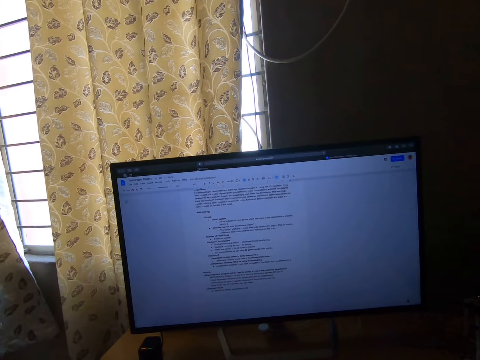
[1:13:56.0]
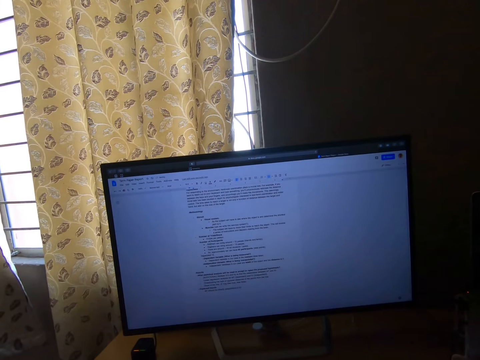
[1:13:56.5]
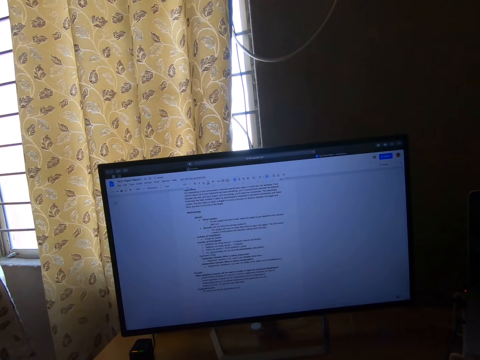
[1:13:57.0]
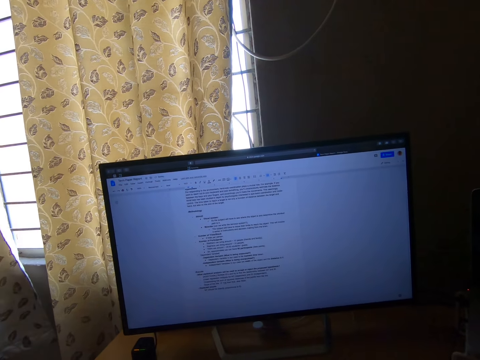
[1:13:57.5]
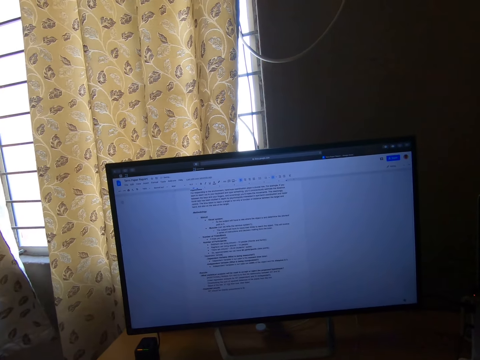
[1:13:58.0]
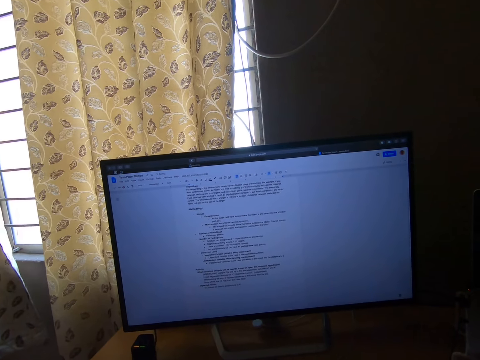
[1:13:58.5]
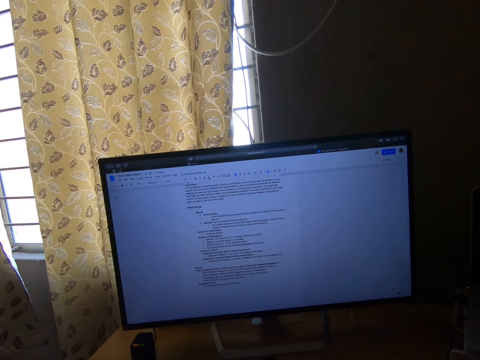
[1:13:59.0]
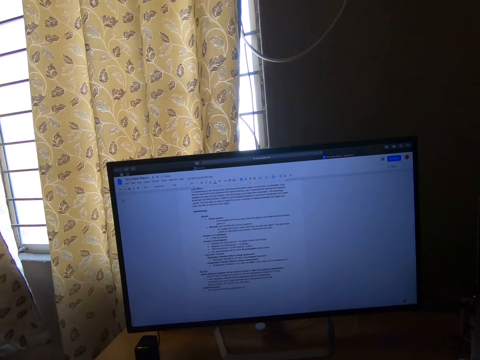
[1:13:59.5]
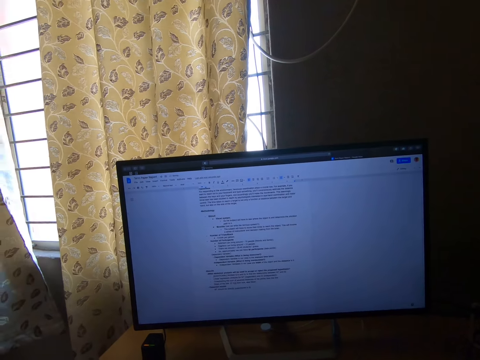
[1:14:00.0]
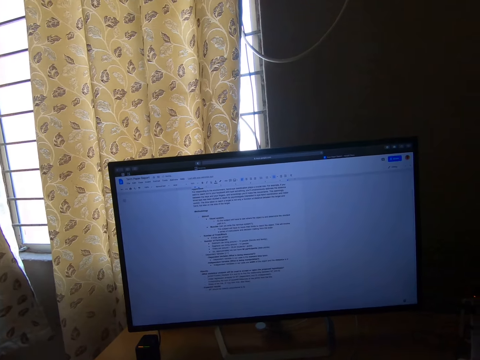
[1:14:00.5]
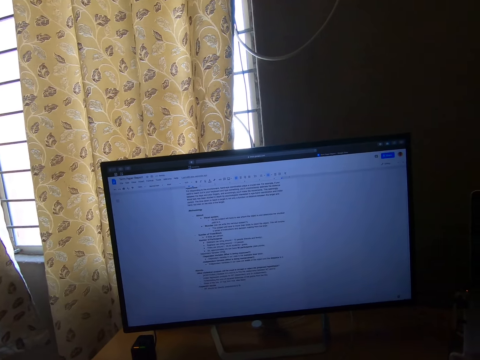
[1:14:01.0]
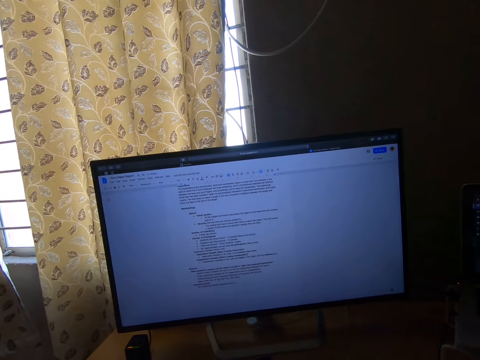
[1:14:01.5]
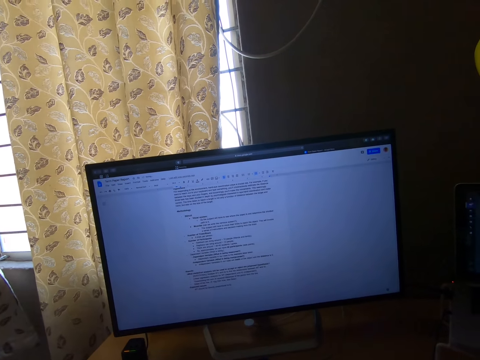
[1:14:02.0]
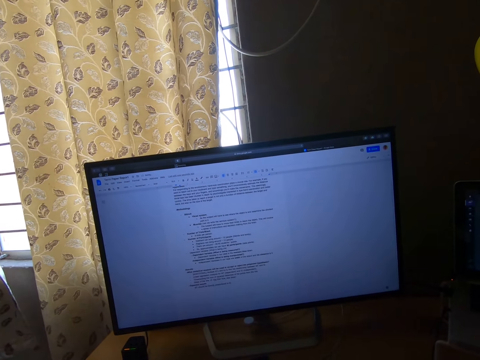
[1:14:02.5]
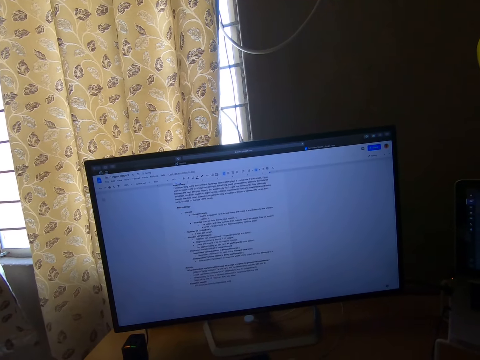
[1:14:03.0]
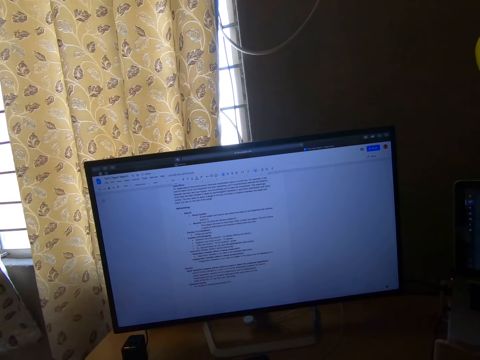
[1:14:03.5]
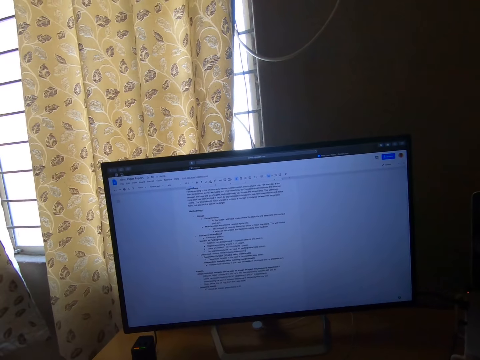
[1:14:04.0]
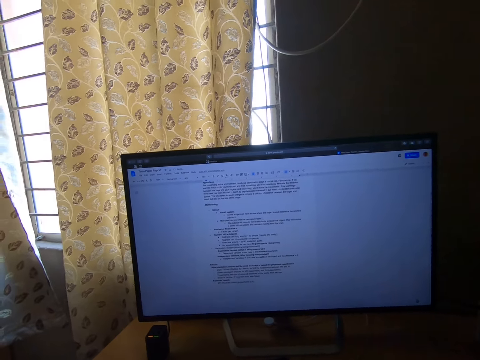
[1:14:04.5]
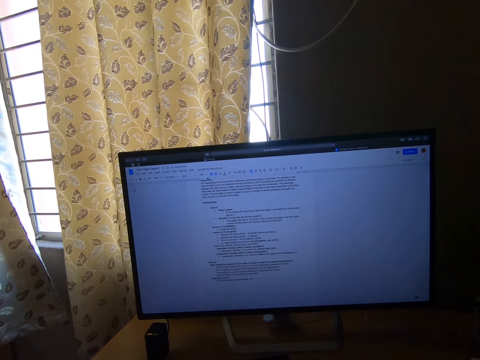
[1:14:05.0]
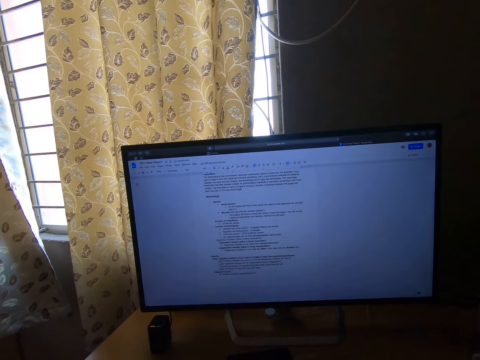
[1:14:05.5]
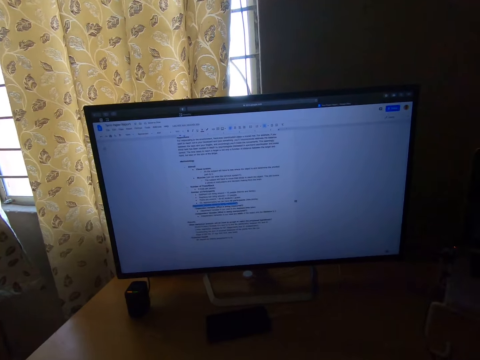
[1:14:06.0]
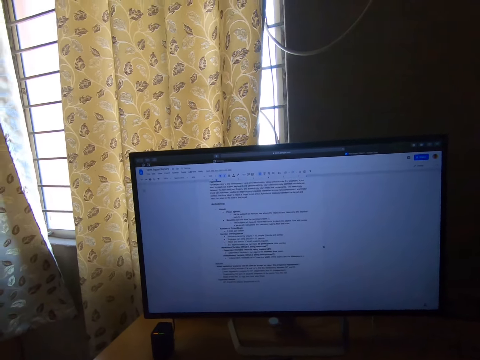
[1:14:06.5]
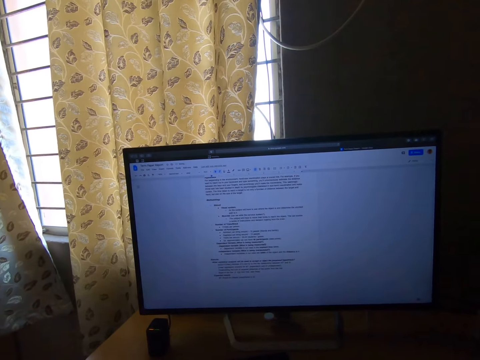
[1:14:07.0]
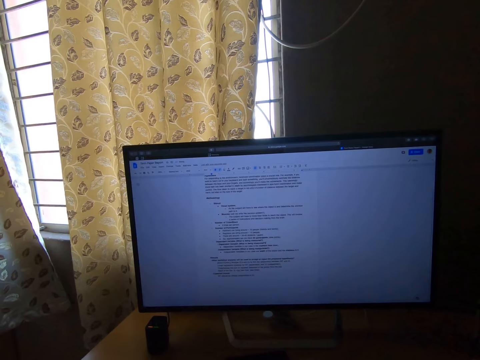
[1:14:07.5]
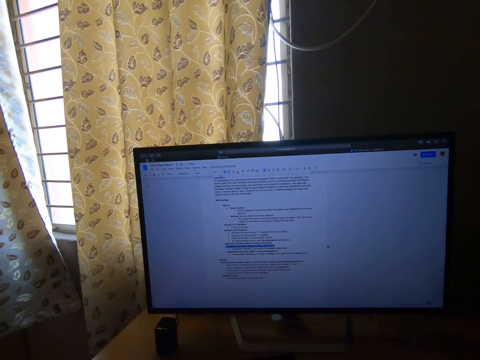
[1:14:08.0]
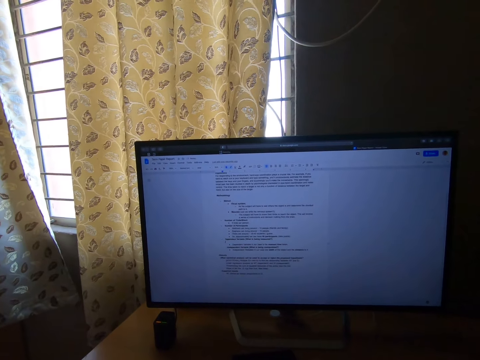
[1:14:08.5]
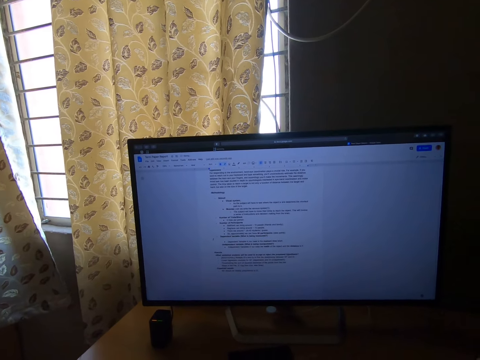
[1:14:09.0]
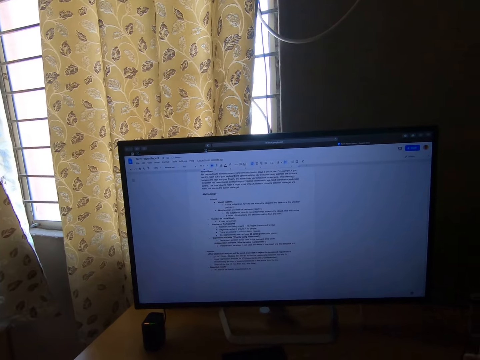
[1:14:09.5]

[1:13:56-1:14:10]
The camera wearer scrolls the notes in the computer.

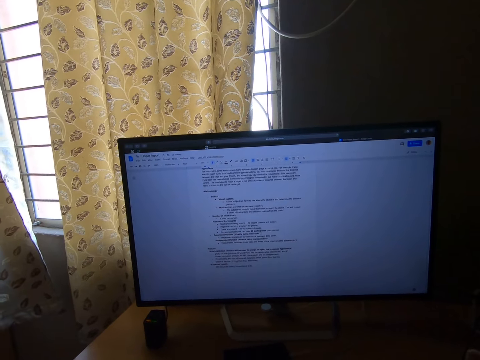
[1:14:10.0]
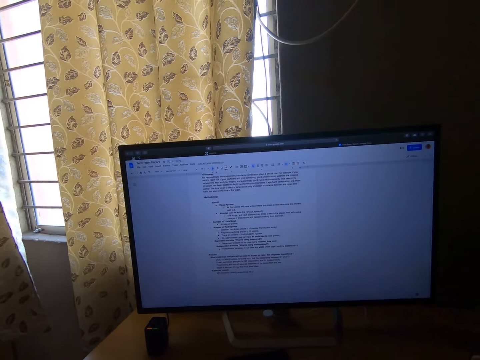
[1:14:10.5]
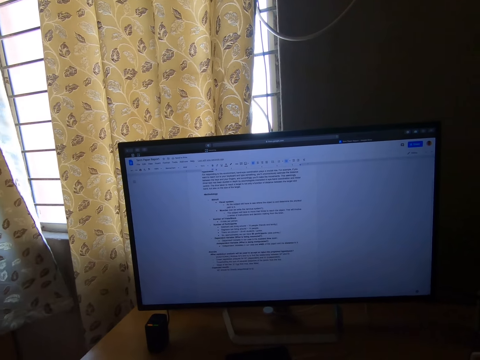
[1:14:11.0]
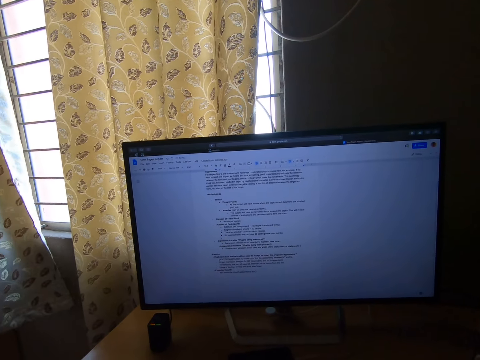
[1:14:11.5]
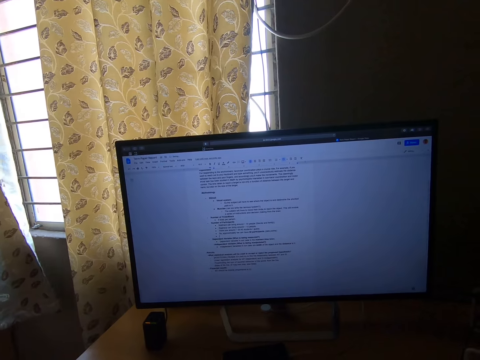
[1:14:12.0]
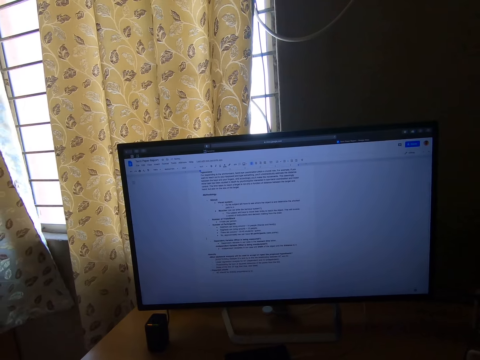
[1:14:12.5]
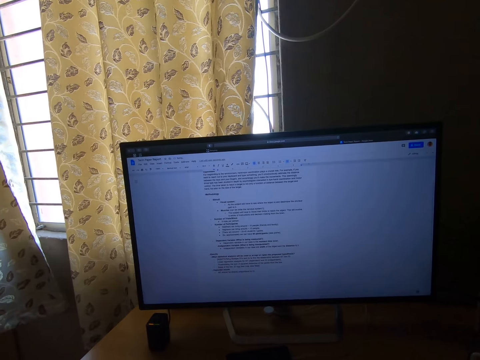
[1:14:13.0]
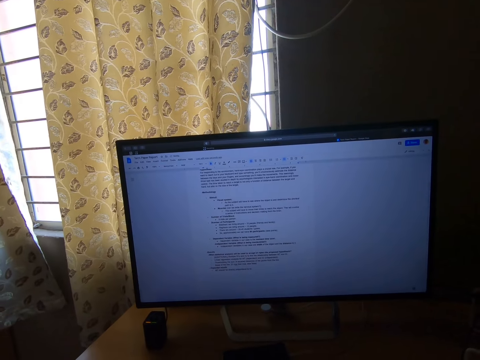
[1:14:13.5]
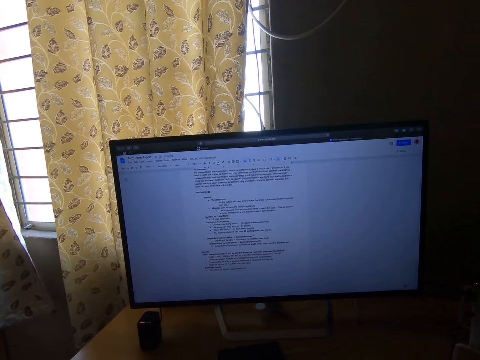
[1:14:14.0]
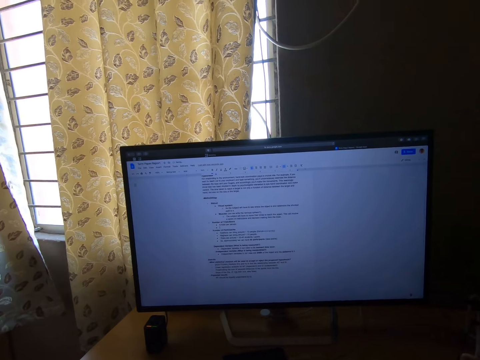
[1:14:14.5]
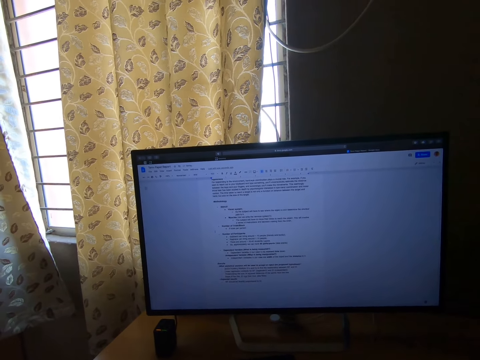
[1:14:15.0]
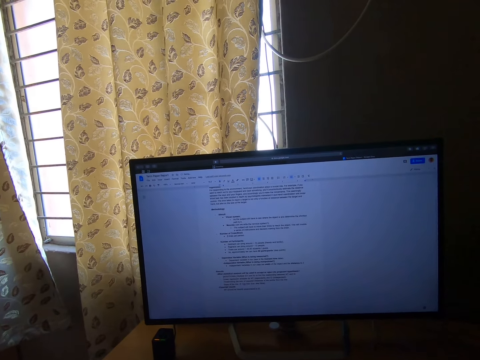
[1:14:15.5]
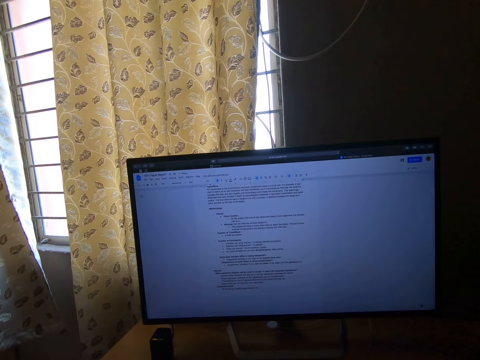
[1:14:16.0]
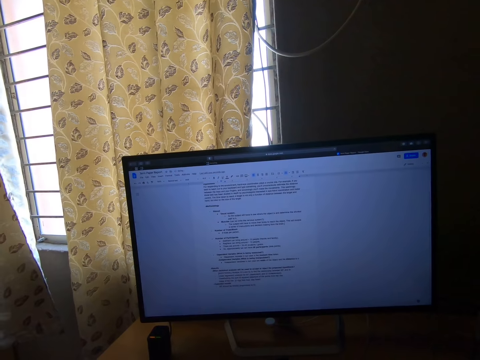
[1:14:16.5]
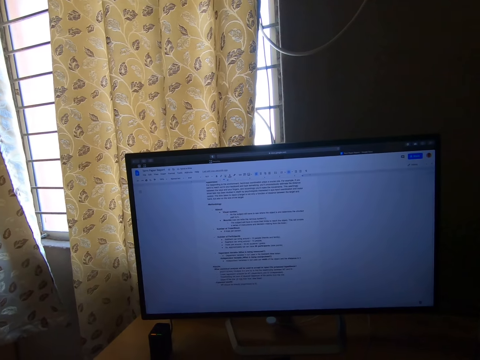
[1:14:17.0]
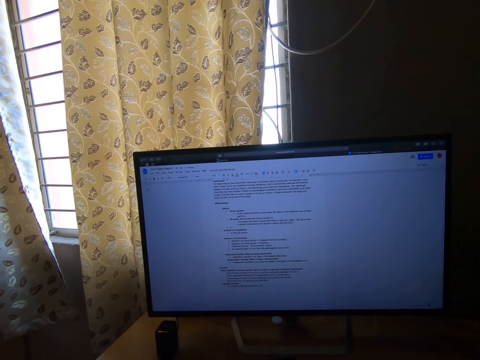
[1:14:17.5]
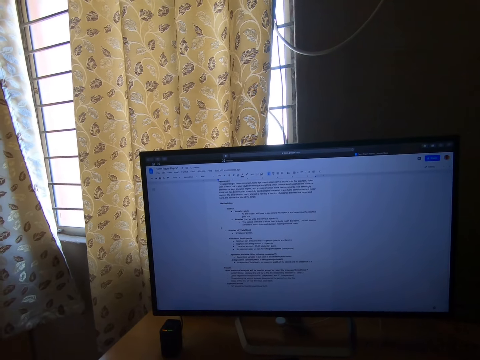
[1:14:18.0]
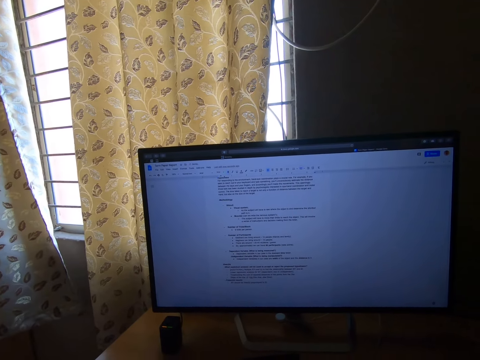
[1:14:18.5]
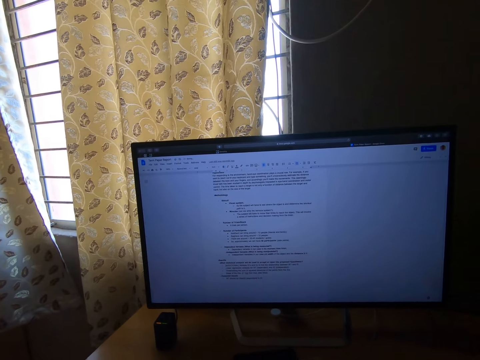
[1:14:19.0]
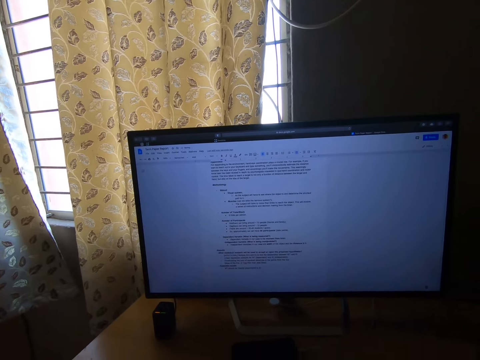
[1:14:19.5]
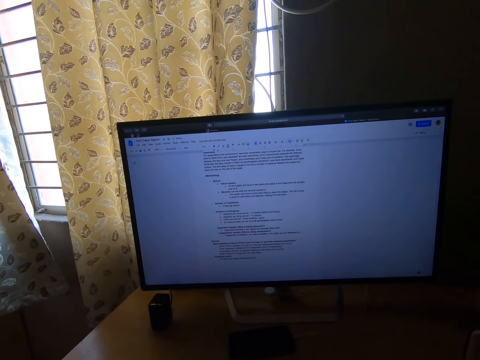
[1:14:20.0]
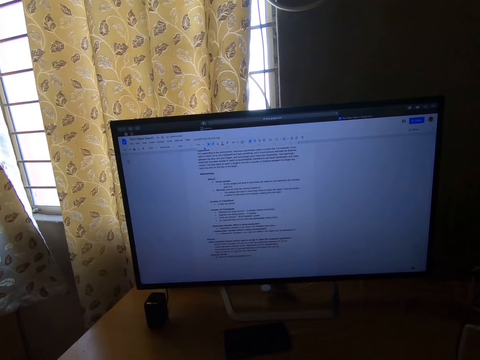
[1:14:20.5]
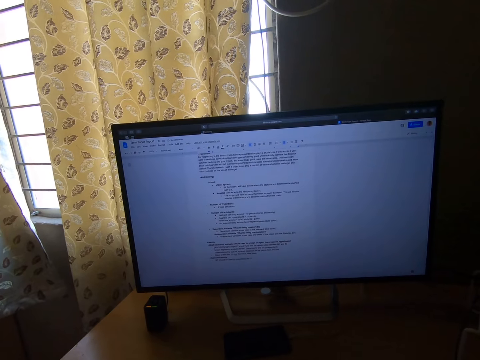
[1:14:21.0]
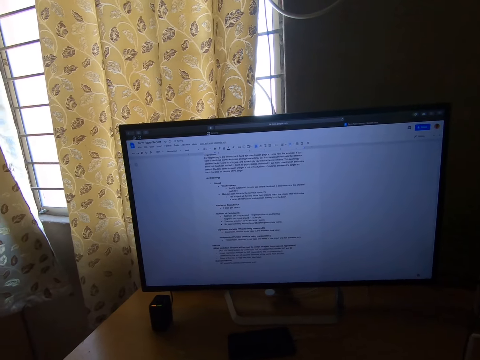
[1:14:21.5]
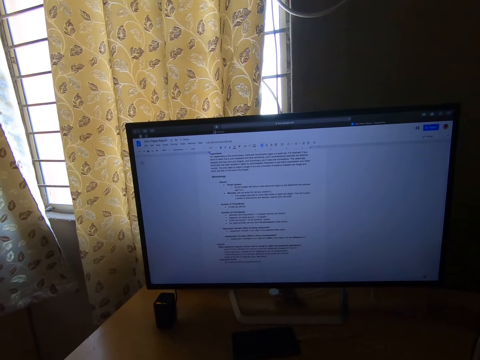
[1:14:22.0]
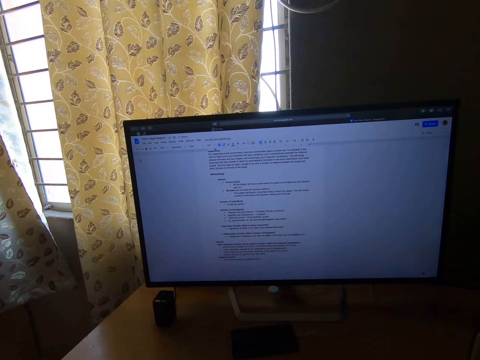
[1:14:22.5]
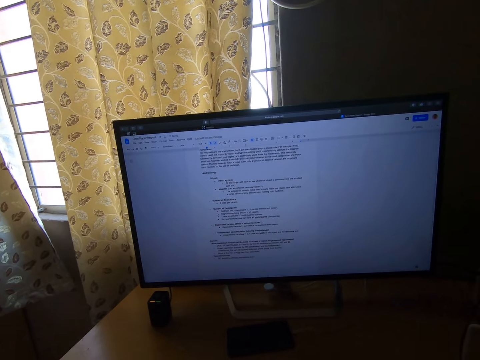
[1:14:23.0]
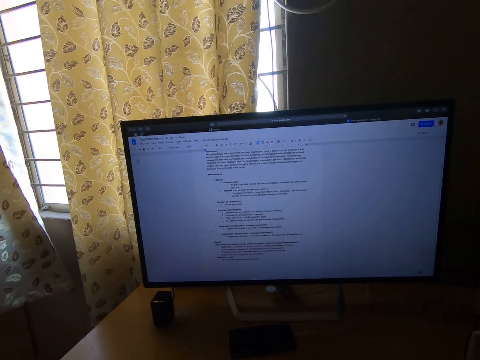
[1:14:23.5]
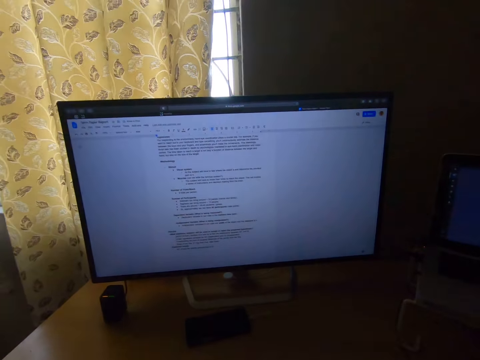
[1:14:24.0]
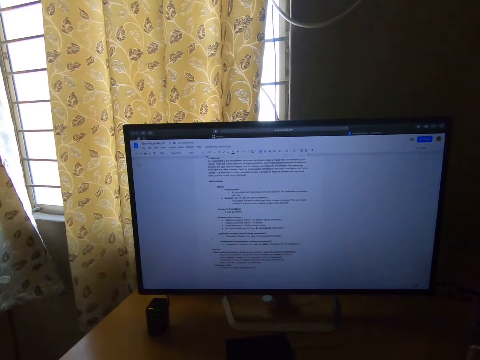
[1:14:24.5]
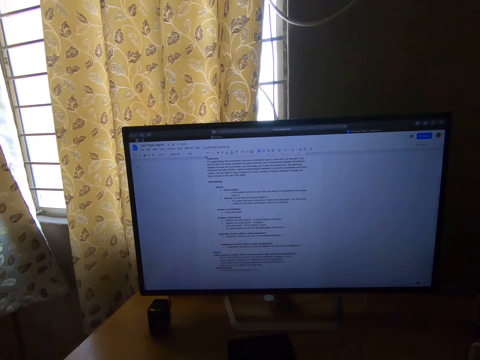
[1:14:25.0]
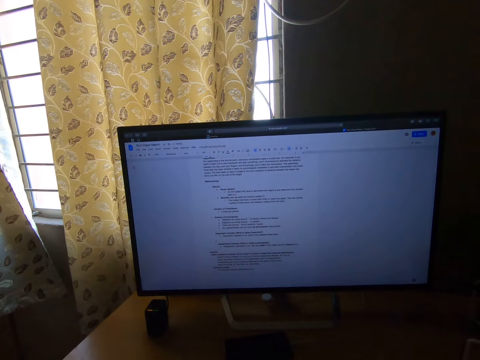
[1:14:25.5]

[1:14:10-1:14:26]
The camera wearer scrolls the notes in the computer. They read the notes in the computer. They scroll the notes in the computer.
